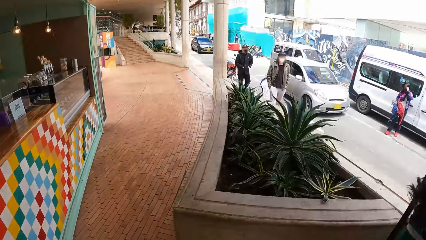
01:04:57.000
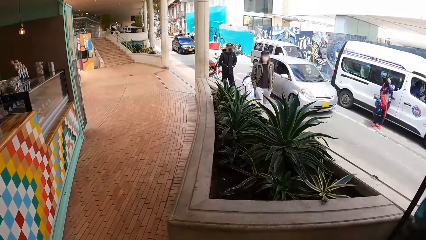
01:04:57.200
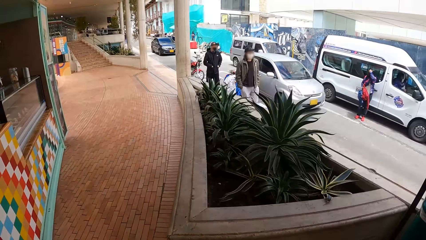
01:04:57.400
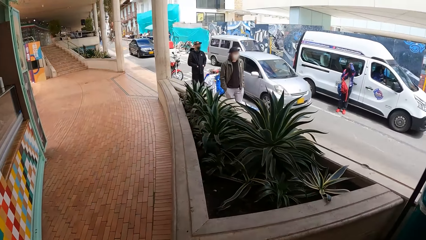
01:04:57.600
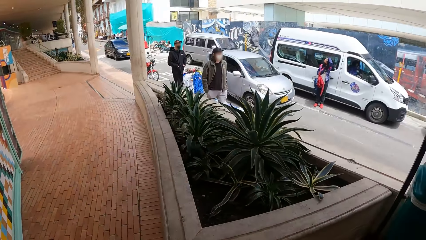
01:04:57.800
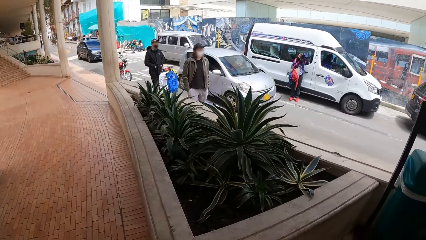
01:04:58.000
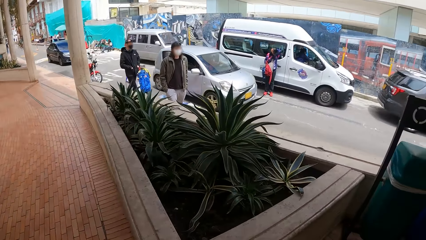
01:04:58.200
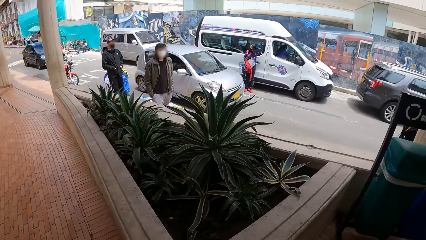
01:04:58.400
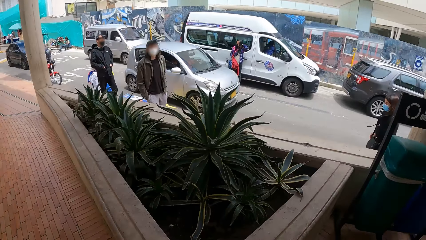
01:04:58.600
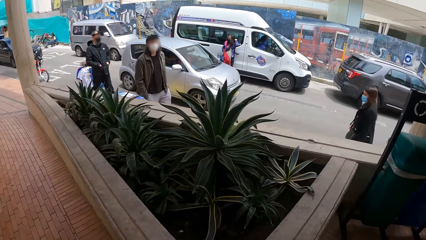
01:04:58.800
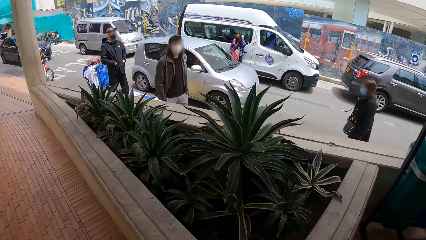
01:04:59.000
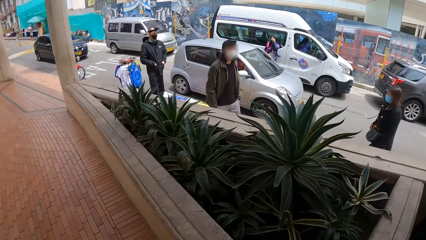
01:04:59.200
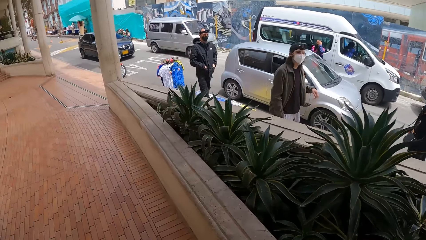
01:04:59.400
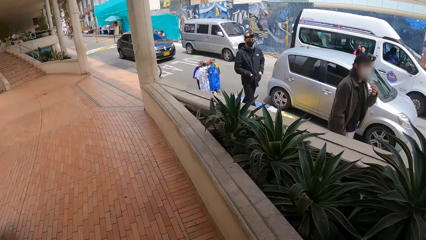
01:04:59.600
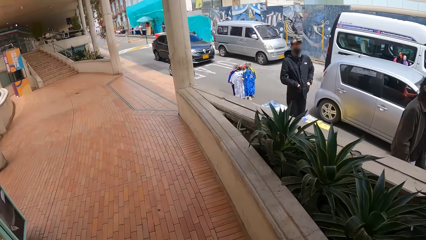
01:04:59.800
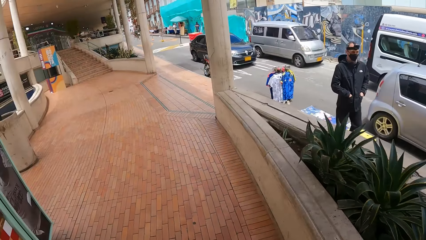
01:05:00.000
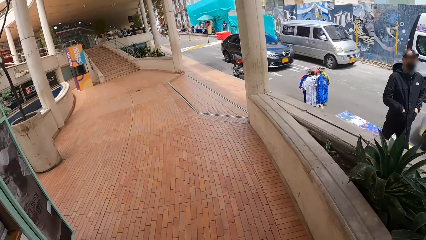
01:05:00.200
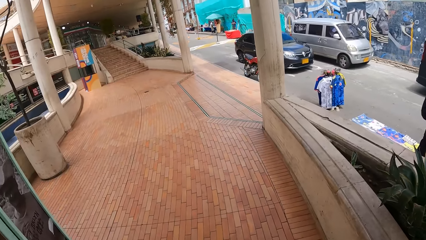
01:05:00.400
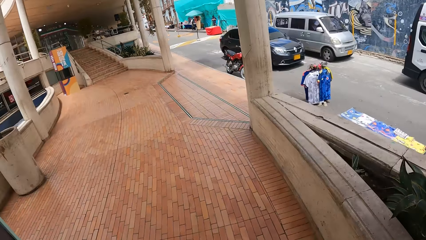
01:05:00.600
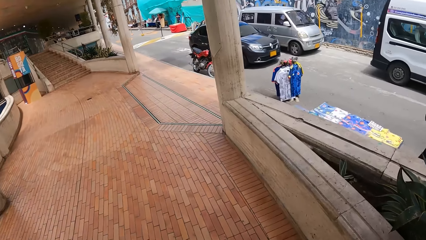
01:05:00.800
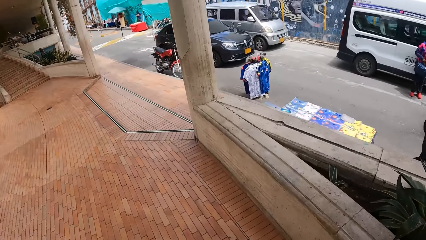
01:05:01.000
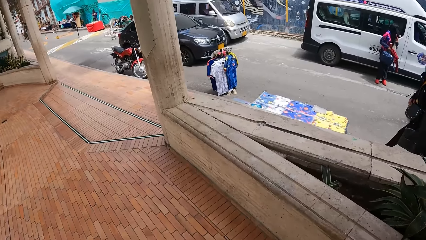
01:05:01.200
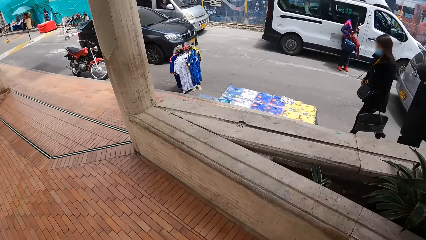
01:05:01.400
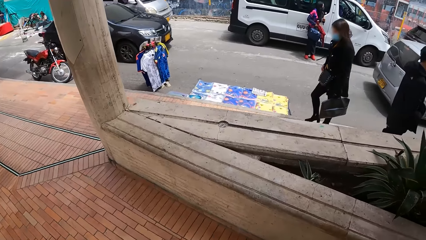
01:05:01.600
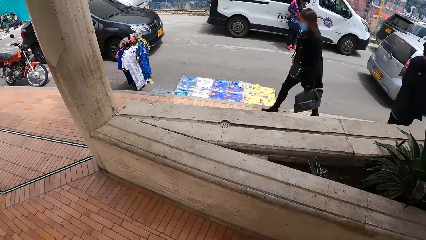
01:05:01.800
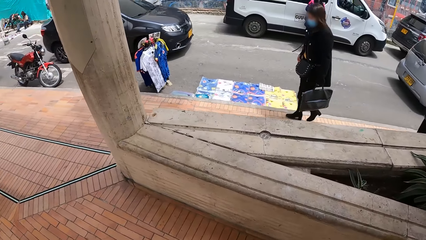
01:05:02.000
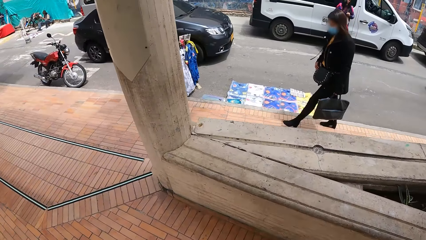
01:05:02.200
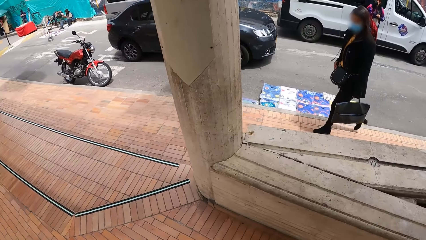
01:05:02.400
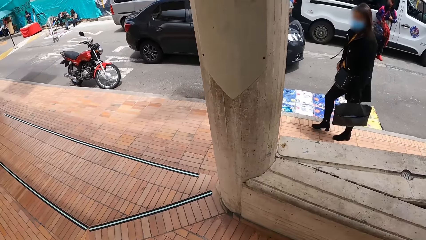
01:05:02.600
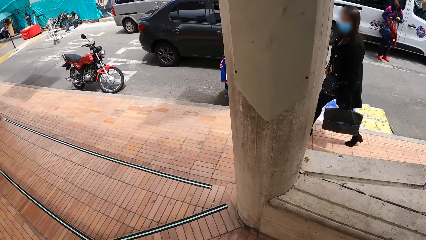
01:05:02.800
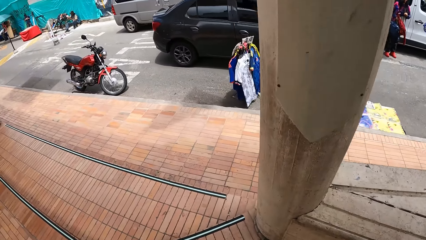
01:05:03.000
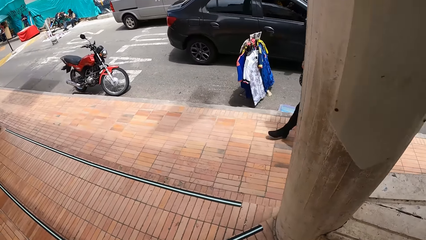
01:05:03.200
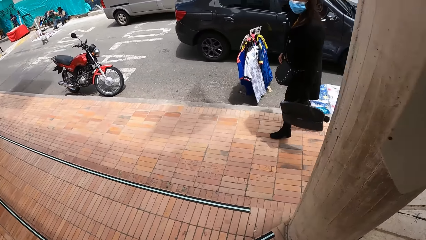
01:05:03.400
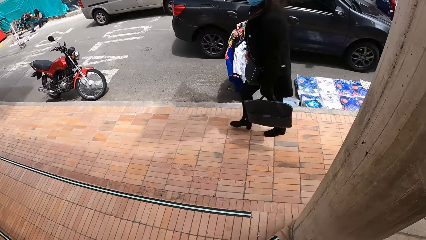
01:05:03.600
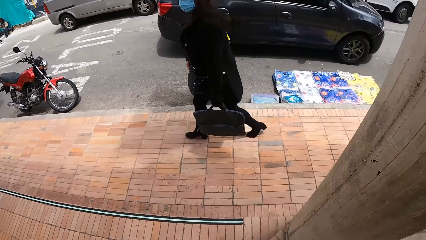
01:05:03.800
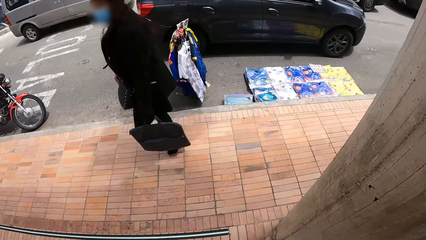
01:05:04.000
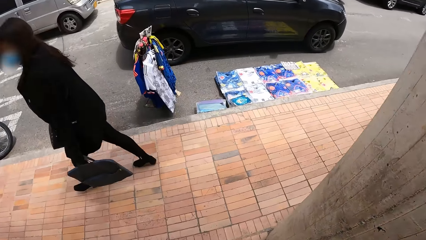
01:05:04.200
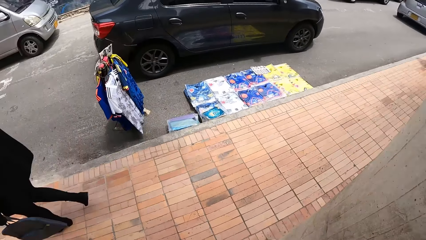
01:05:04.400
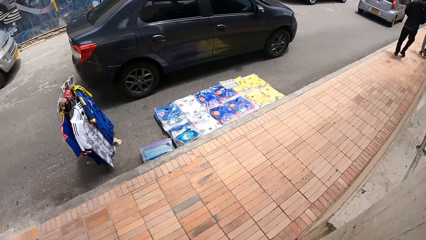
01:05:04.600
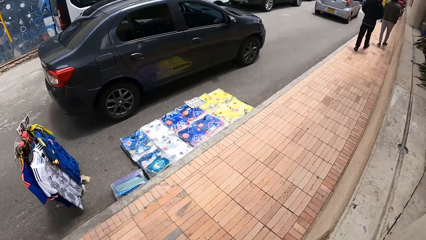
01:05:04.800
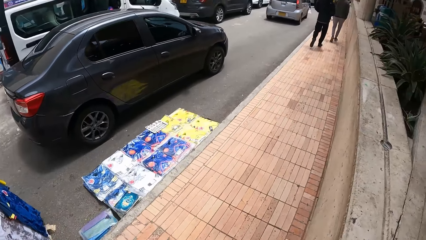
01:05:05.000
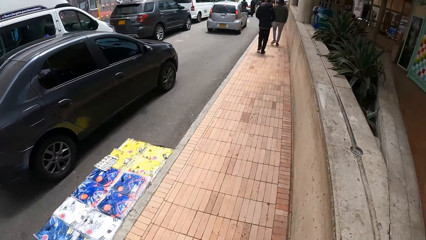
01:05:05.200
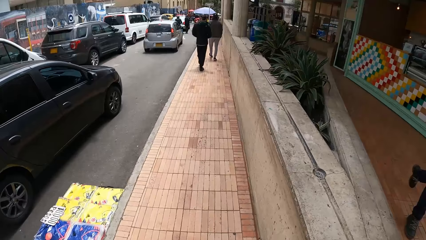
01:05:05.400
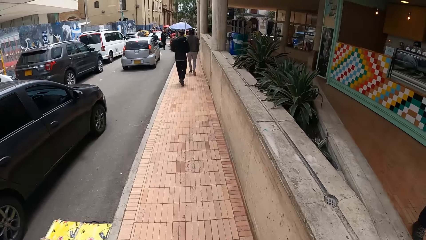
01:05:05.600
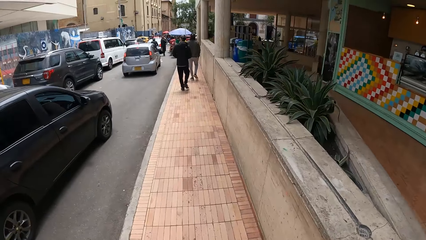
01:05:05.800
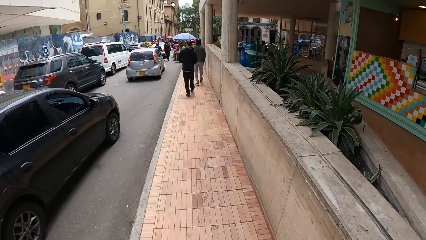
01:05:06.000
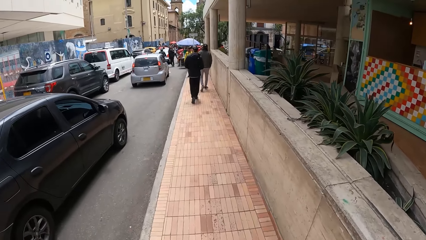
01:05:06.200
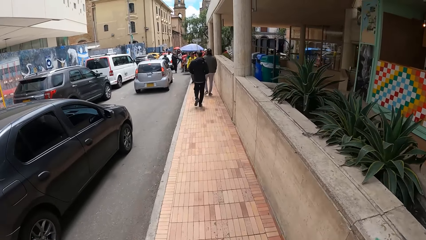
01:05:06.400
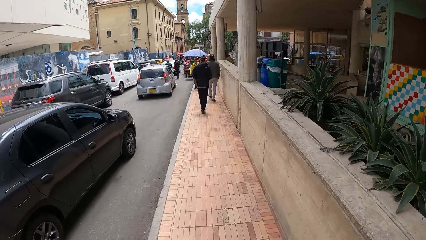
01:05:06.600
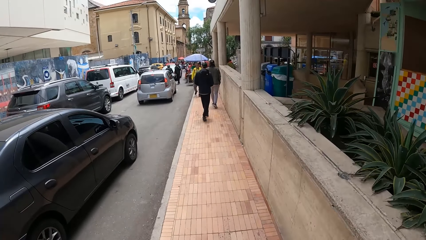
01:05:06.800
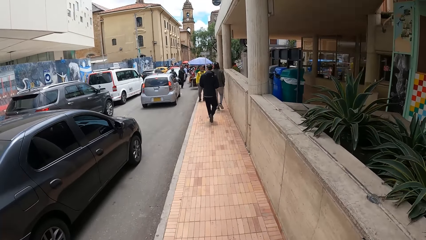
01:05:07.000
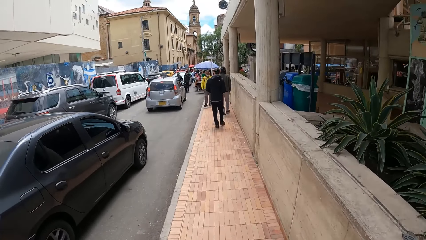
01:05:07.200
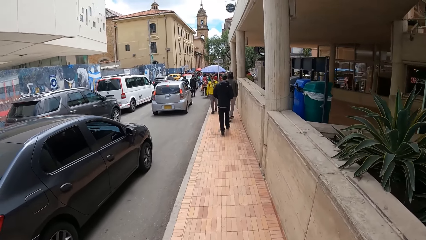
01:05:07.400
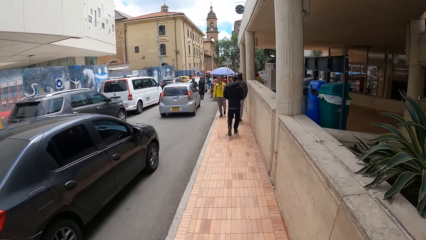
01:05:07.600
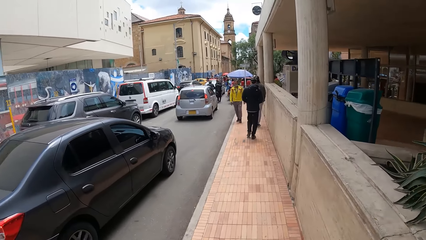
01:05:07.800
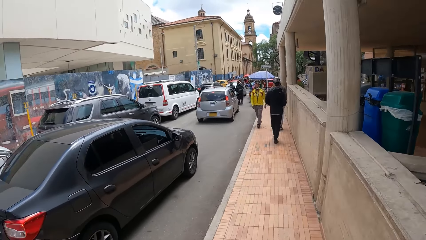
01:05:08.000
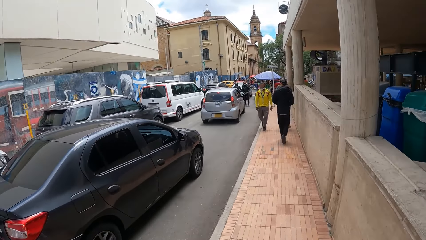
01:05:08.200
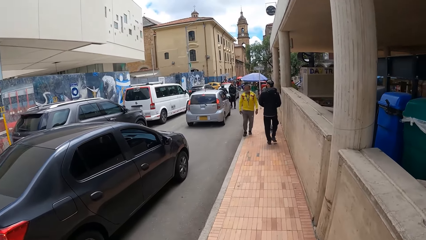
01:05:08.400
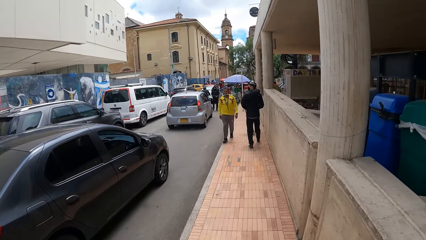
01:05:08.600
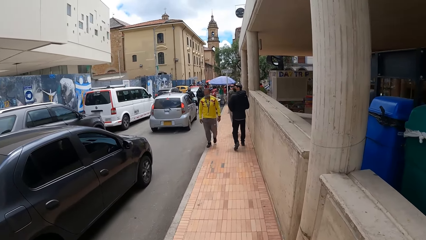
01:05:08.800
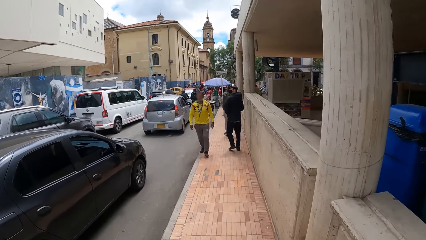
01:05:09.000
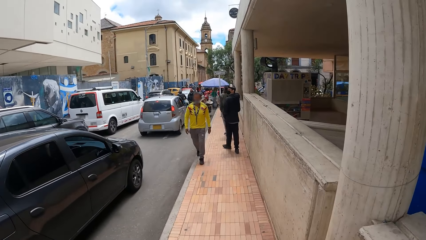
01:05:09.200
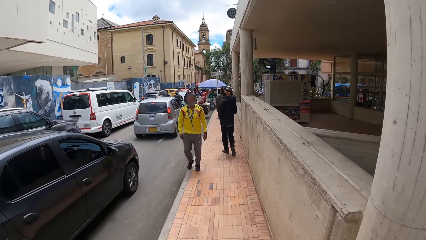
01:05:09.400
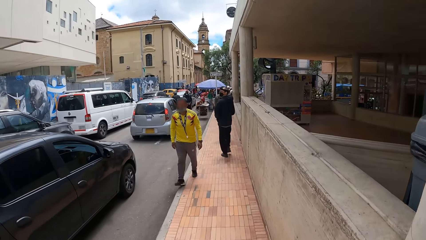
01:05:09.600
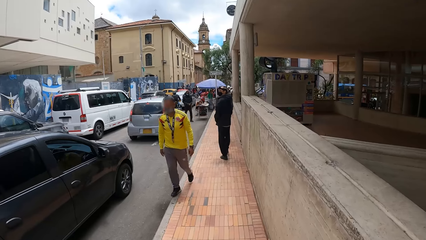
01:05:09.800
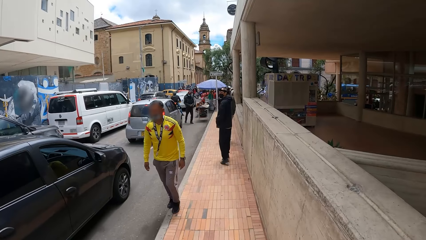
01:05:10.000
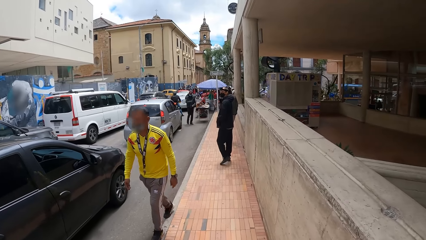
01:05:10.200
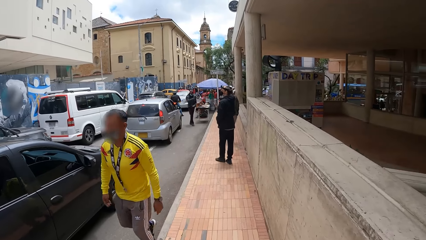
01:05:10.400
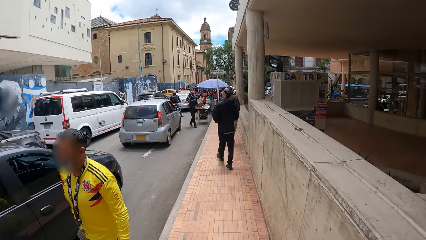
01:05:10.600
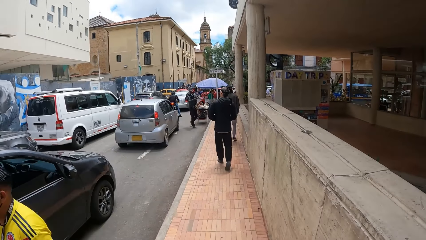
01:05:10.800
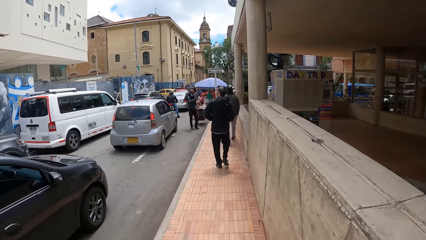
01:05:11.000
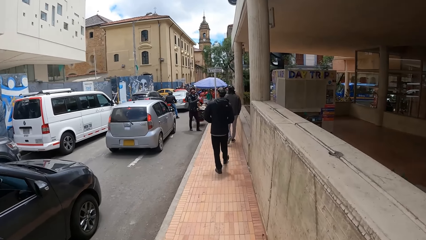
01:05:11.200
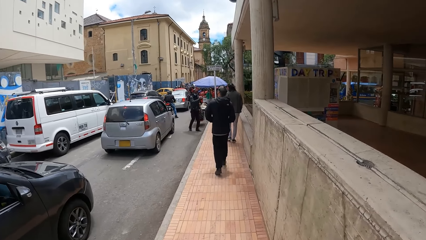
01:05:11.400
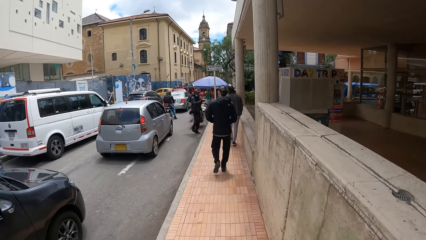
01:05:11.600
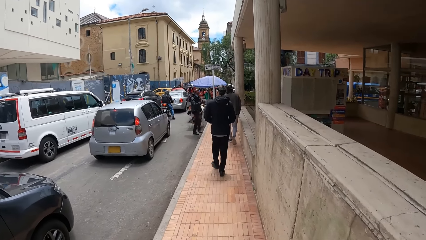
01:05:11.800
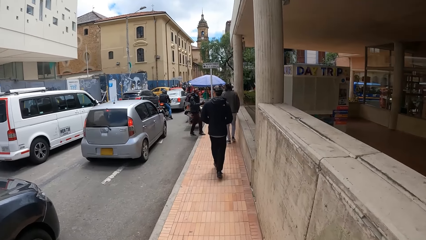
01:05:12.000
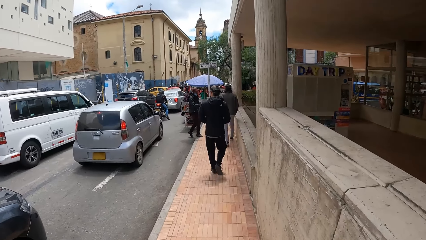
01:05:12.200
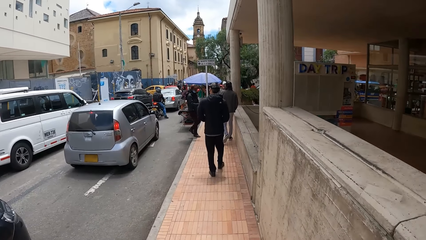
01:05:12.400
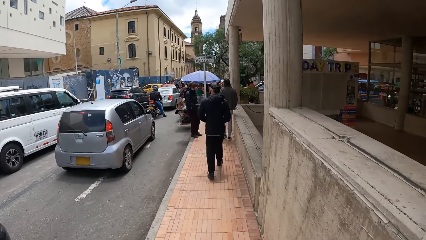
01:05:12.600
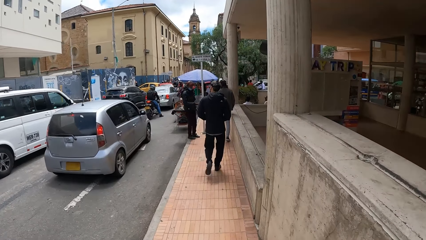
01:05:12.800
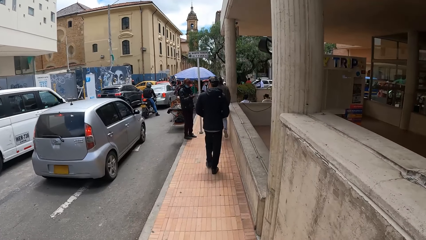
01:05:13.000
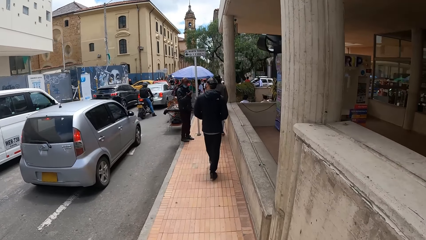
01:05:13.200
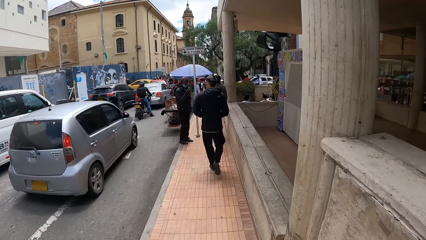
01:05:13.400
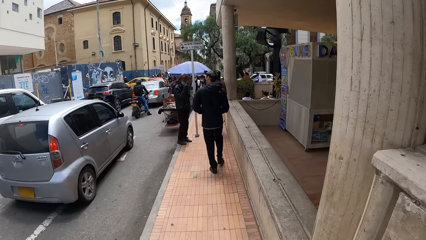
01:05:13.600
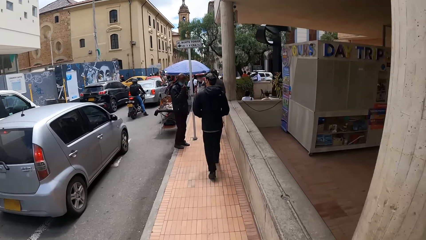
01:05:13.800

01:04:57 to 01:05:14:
The camera wearer walks around the building. The man adjusts his facemask with his left hand. The camera wearer walks down the stairs. They walk on the sidewalk.
